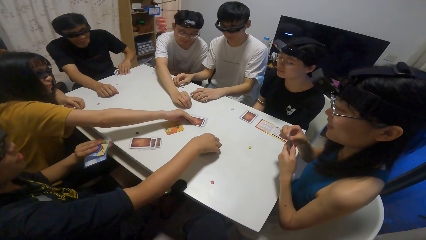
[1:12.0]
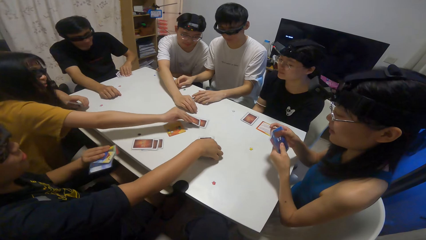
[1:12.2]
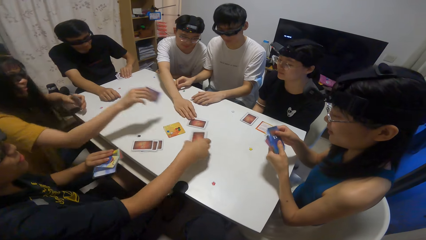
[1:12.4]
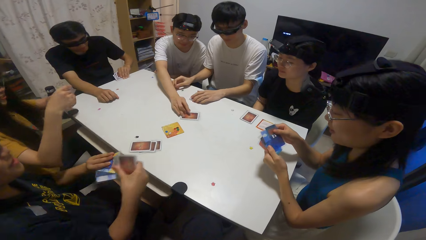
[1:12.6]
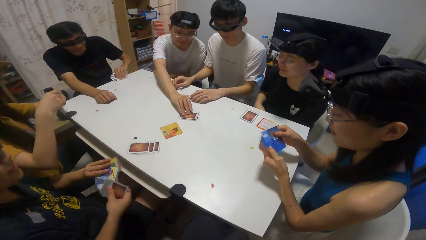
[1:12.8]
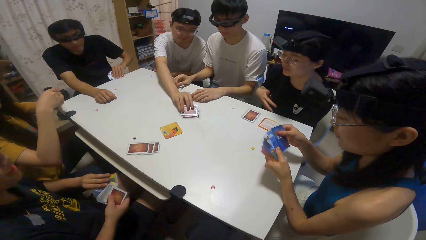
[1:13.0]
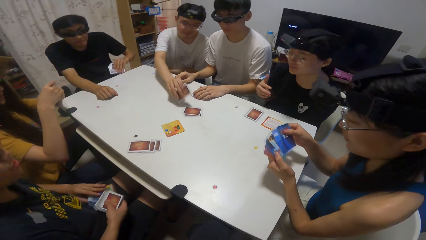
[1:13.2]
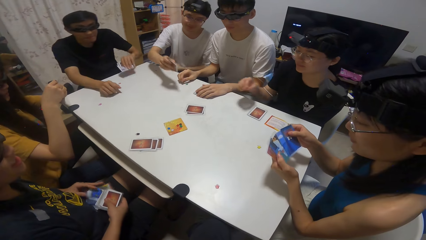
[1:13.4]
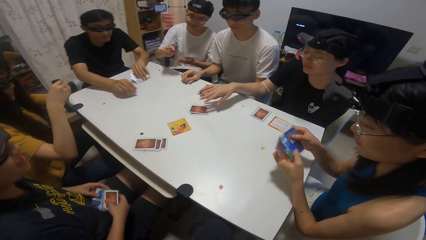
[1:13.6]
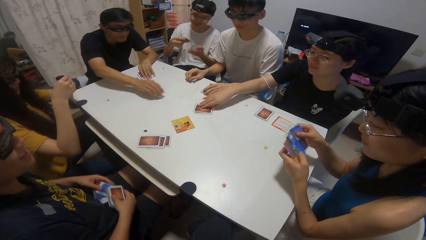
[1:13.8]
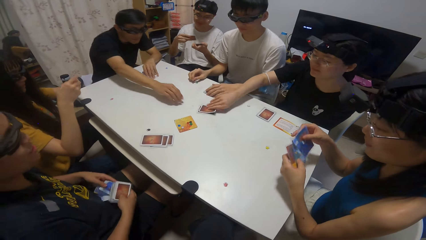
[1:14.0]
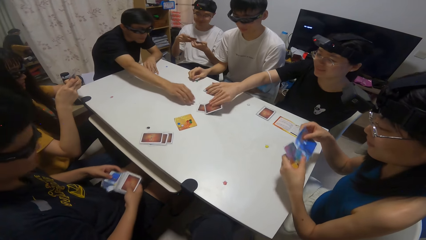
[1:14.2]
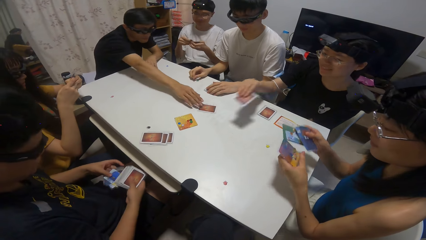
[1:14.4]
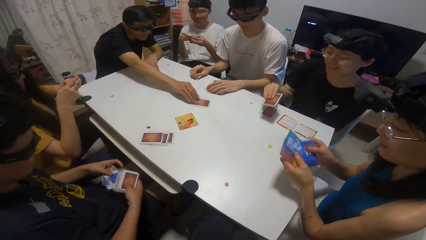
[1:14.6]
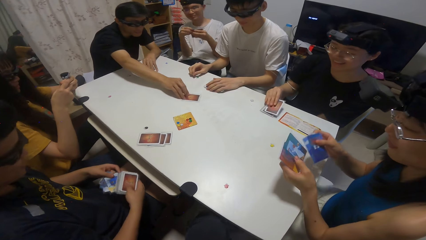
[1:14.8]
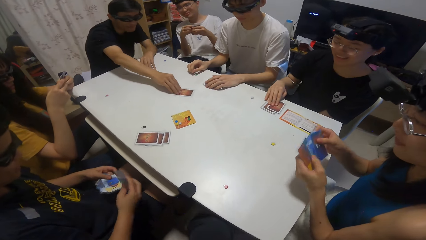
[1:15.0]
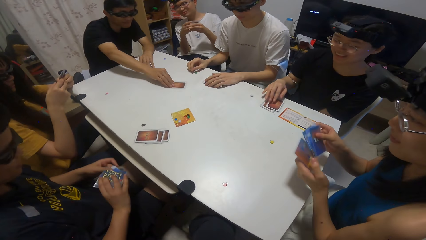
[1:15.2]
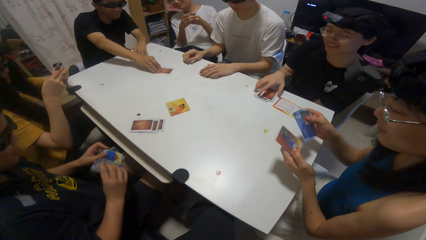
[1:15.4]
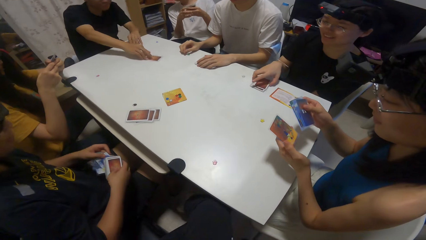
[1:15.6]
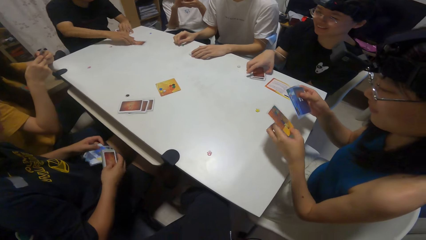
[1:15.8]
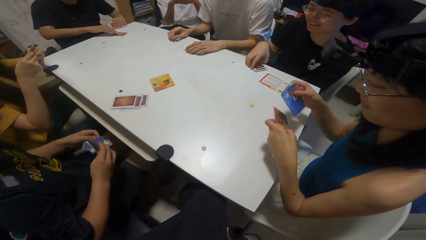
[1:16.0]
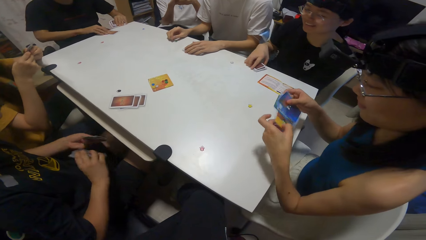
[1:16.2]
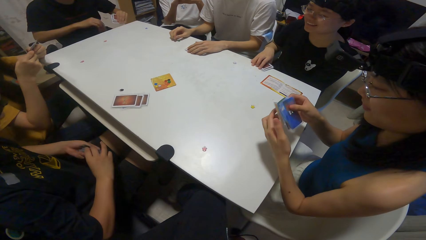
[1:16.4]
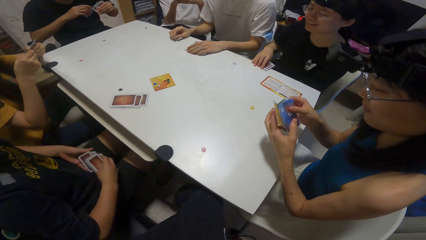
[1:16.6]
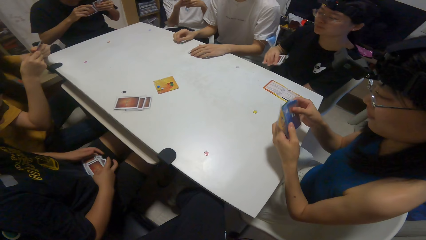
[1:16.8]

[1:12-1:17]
A woman picks up playing cards. The camera wearer holds the playing cards. A man holds the playing cards.

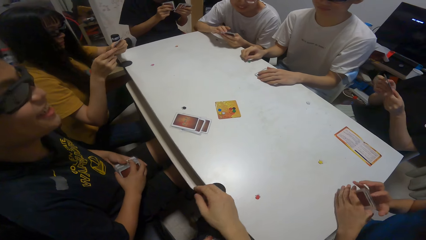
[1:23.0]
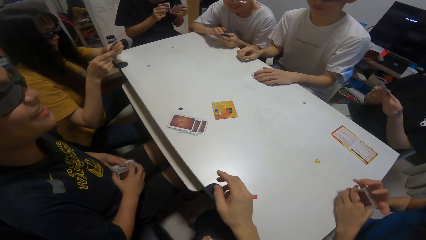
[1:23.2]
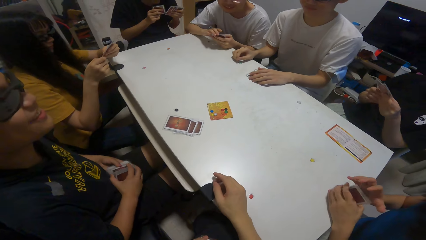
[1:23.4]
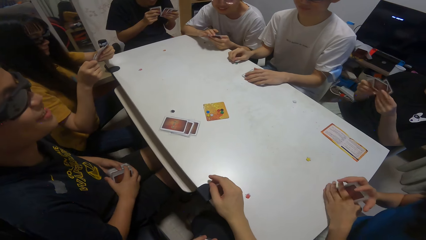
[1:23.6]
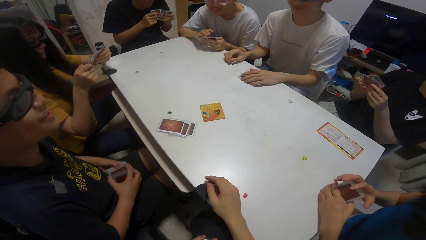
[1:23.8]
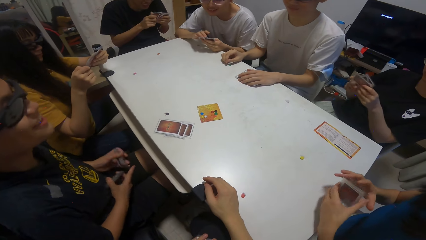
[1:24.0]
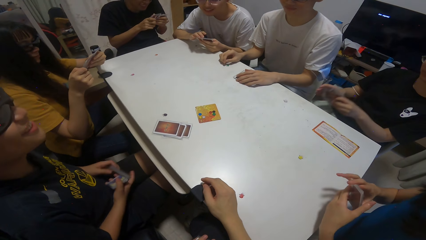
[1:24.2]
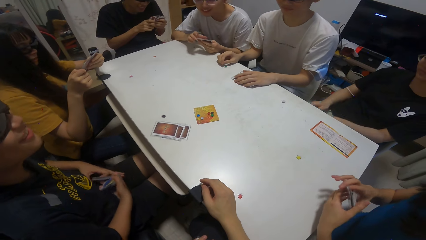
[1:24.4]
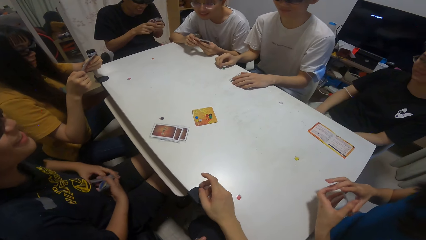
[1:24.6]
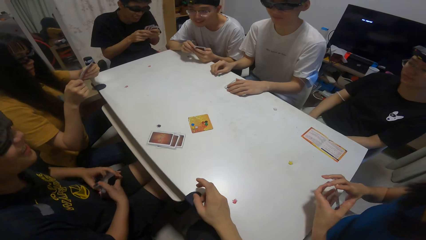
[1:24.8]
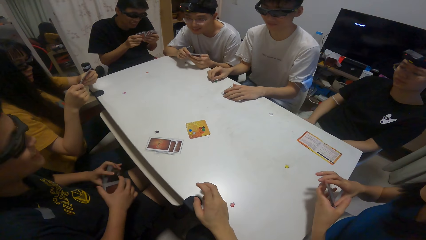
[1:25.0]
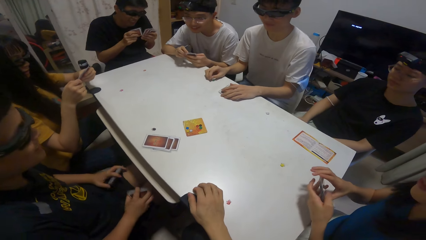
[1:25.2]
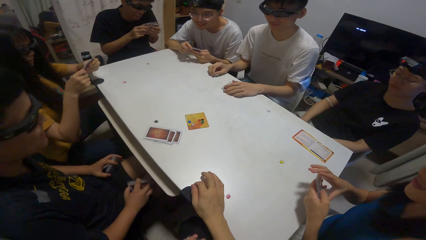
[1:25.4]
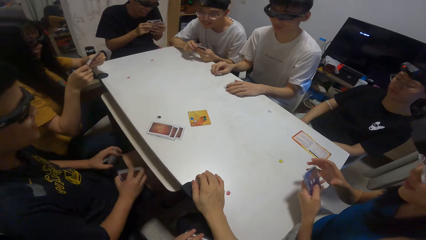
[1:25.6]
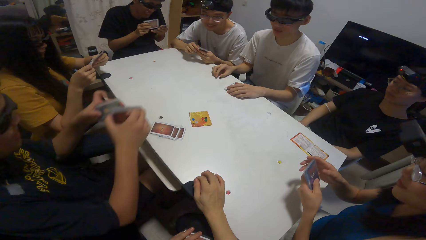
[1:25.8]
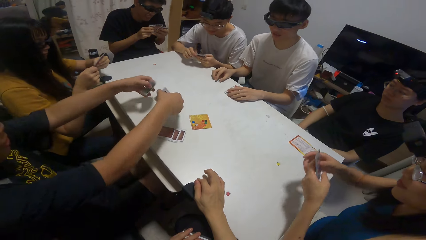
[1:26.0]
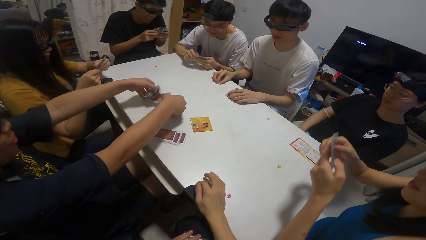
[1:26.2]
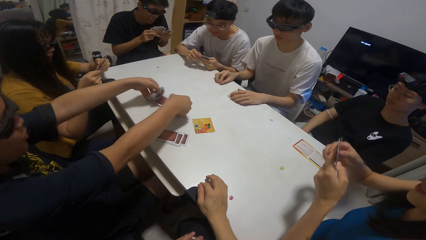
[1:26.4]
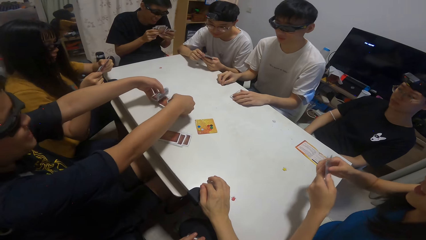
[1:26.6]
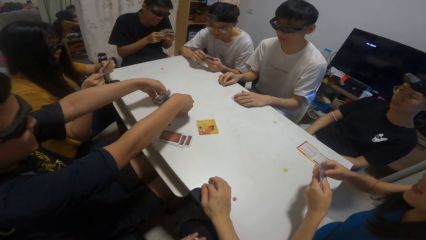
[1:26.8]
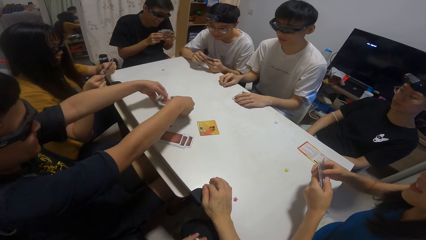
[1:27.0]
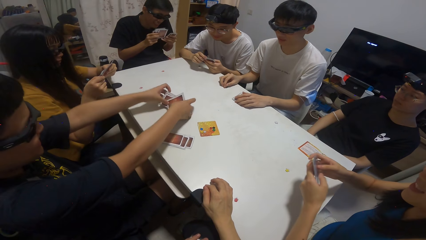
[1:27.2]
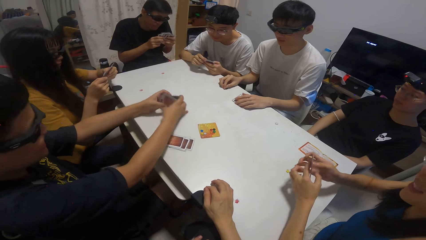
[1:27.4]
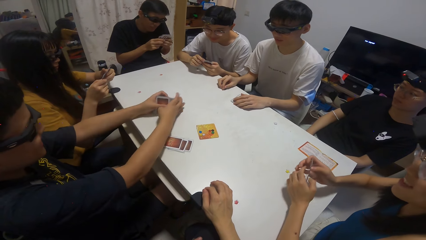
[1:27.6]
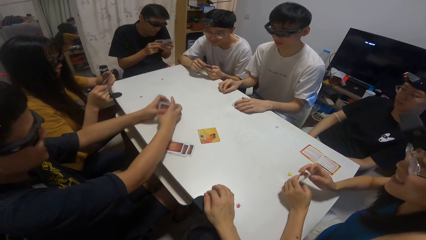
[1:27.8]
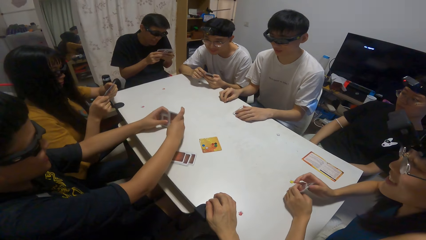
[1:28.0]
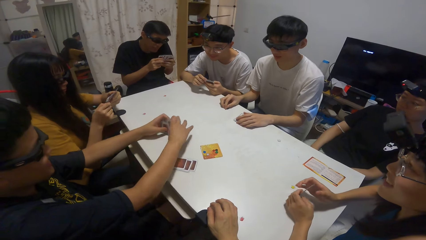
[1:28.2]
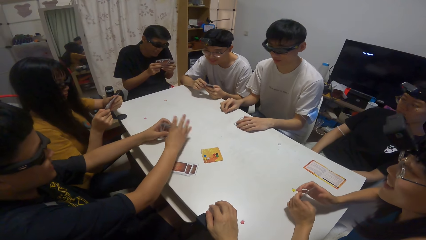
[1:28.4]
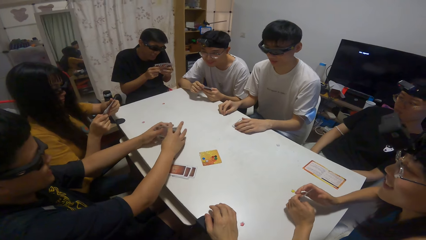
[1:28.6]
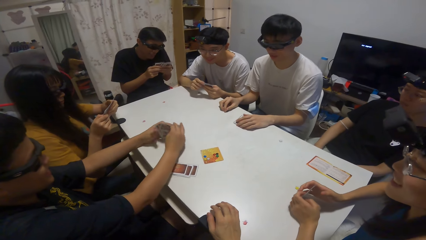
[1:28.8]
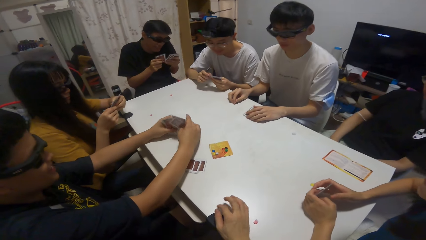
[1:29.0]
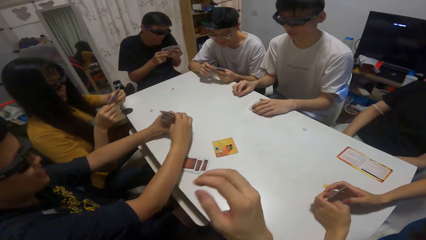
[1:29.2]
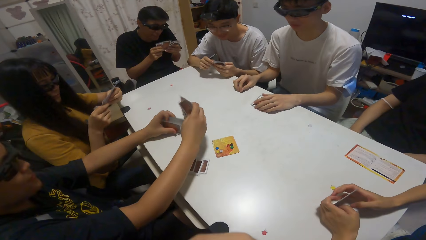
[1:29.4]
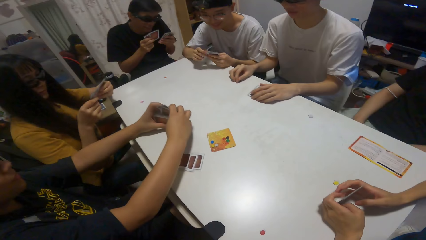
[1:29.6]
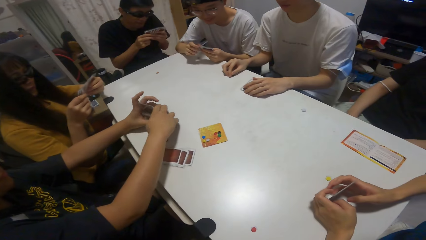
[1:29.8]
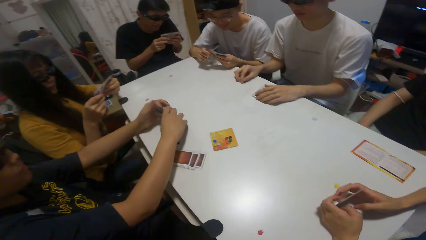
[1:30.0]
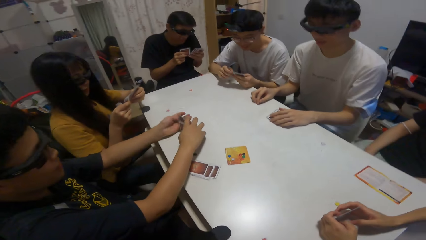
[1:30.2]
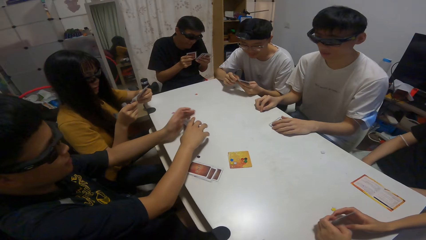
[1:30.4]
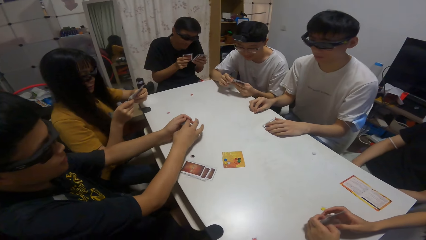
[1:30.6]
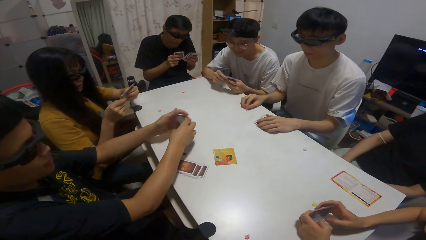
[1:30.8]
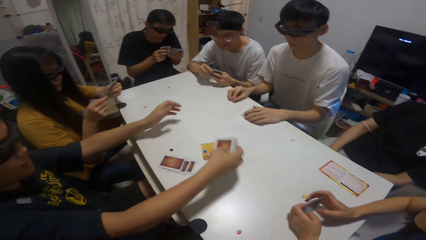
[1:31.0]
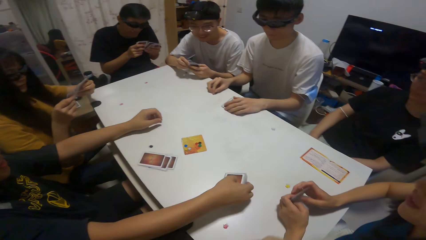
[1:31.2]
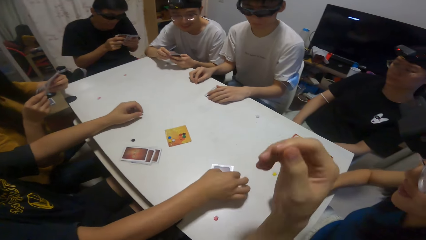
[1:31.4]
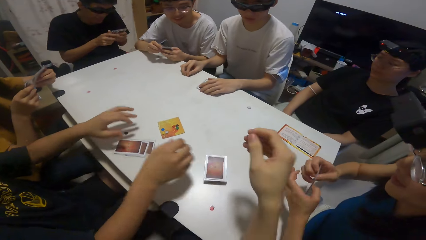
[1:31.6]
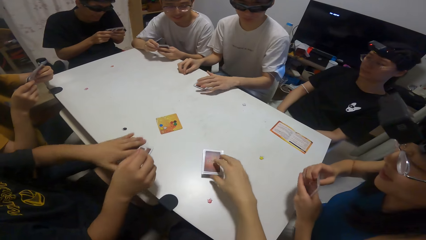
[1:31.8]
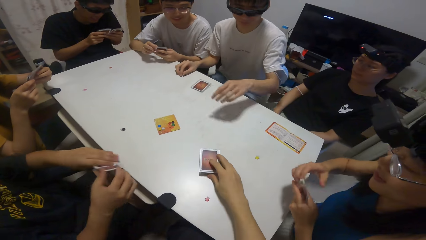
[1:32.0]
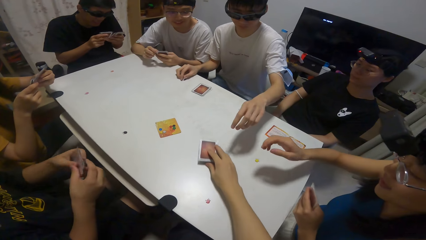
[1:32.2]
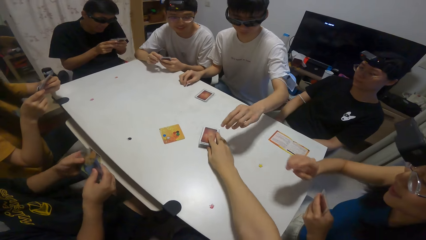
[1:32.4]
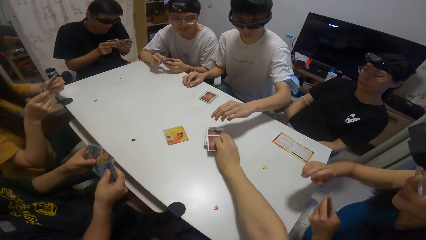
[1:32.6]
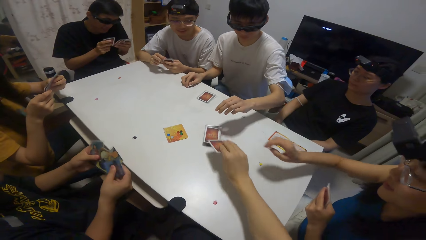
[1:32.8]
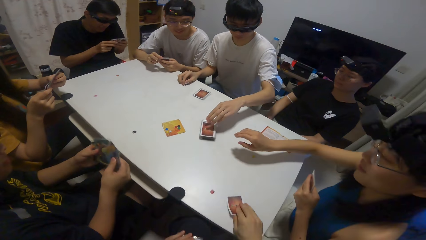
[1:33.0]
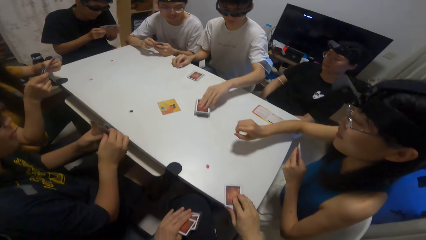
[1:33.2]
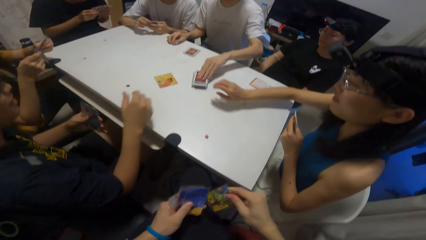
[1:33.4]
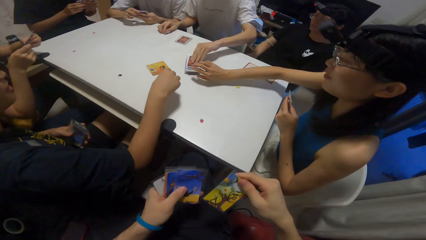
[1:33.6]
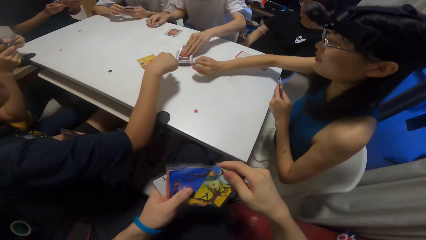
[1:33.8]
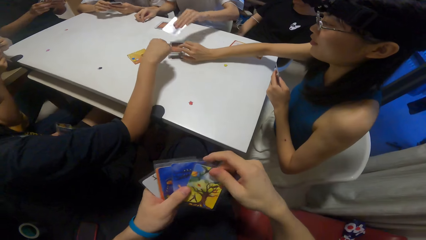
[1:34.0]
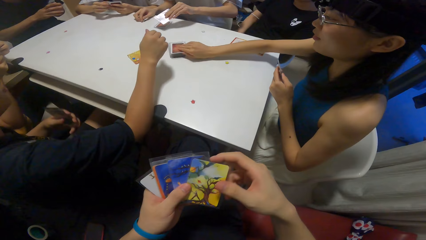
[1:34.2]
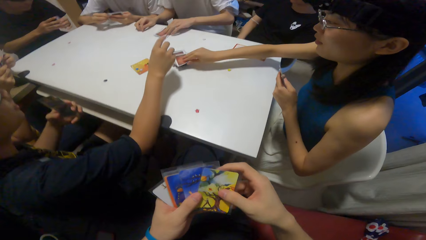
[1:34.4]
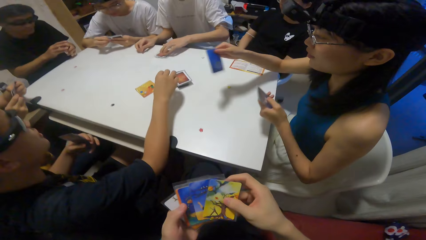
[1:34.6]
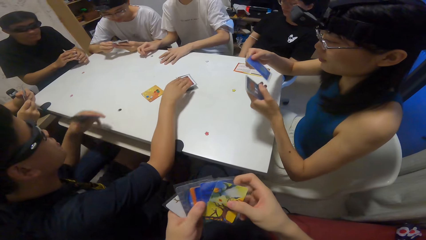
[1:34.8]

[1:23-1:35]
A man holds playing cards and places the playing cards on the table. The camera wearer moves some cards on the table with her right hand. Another man pushes the playing cards on the table. The camera wearer picks a card out of the cards on the table with her right hand.
